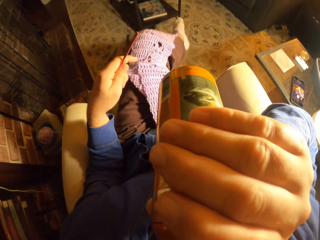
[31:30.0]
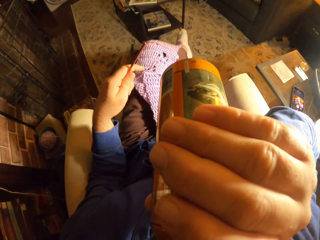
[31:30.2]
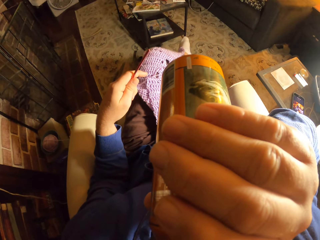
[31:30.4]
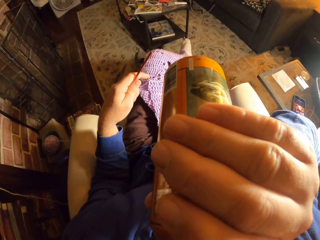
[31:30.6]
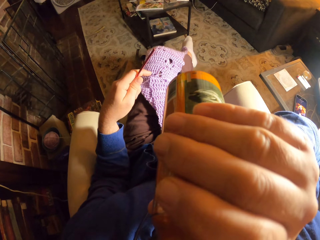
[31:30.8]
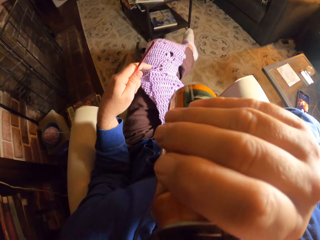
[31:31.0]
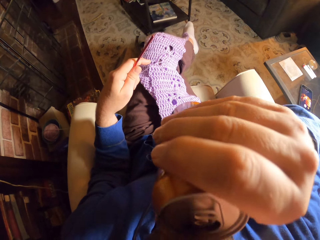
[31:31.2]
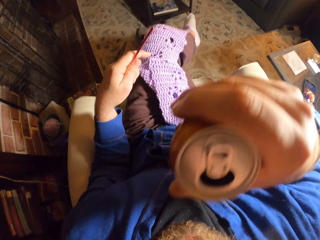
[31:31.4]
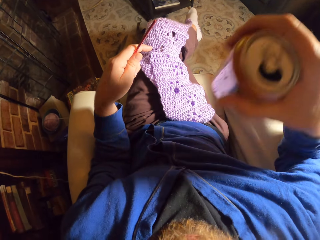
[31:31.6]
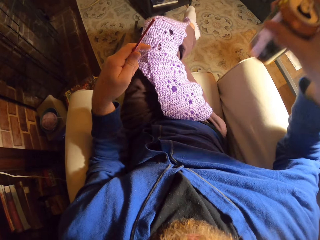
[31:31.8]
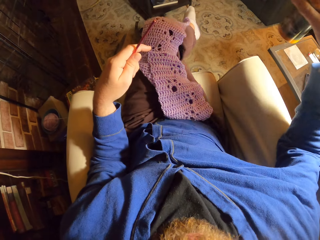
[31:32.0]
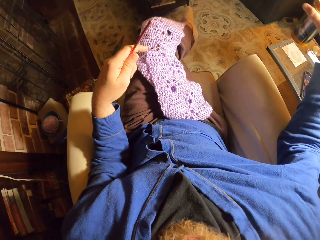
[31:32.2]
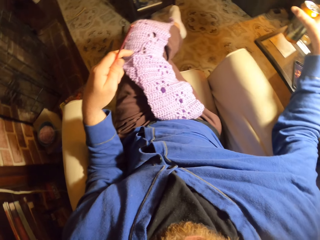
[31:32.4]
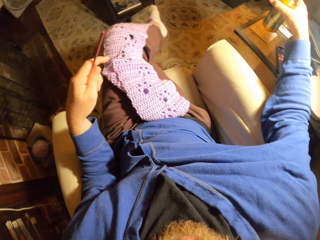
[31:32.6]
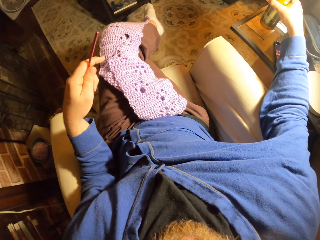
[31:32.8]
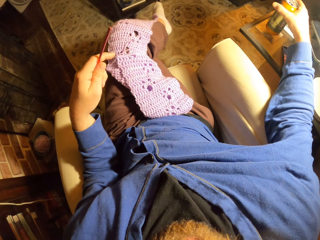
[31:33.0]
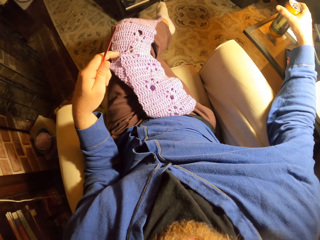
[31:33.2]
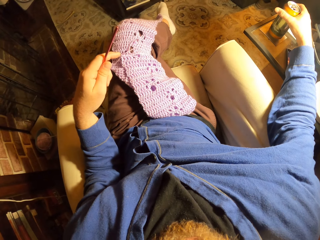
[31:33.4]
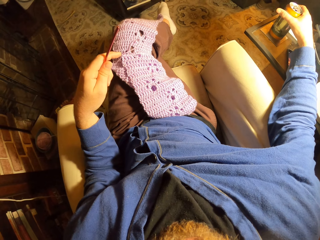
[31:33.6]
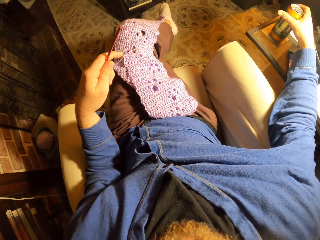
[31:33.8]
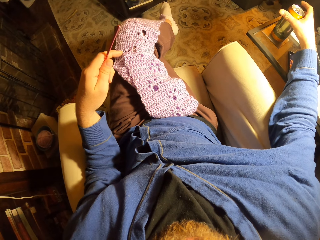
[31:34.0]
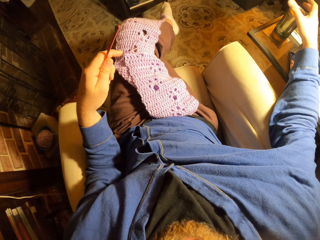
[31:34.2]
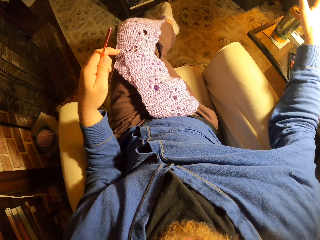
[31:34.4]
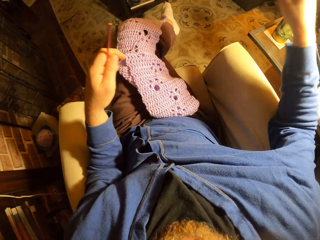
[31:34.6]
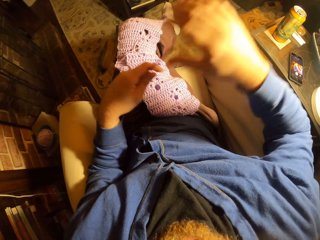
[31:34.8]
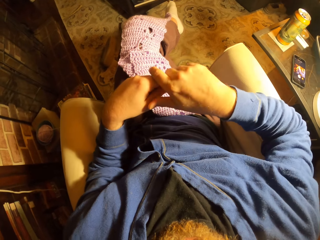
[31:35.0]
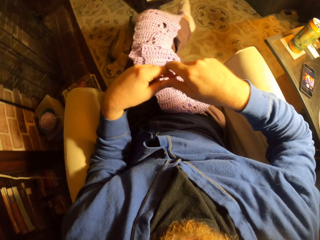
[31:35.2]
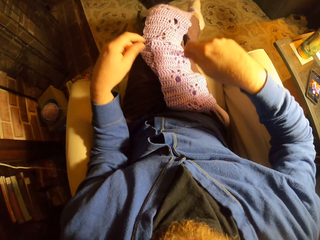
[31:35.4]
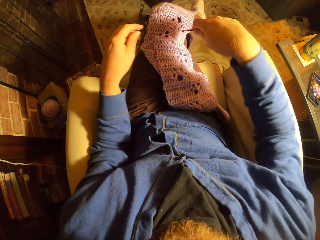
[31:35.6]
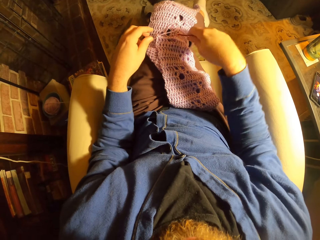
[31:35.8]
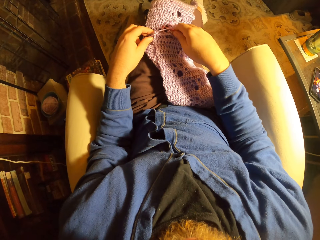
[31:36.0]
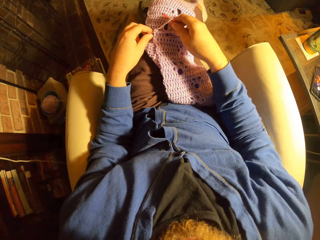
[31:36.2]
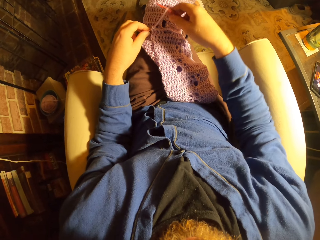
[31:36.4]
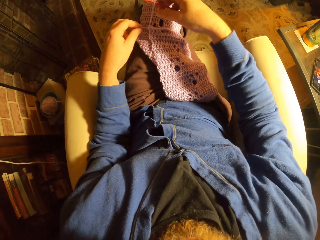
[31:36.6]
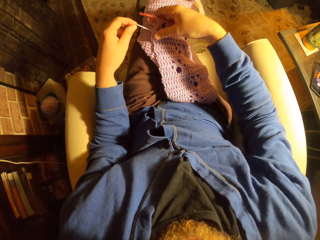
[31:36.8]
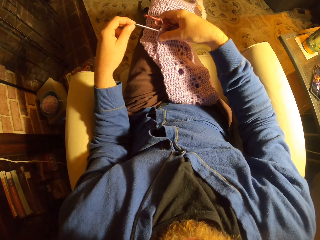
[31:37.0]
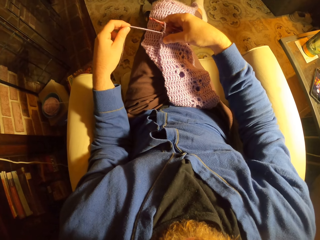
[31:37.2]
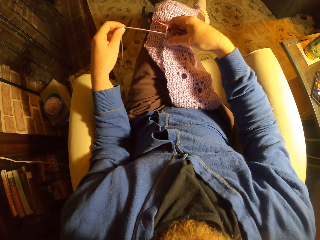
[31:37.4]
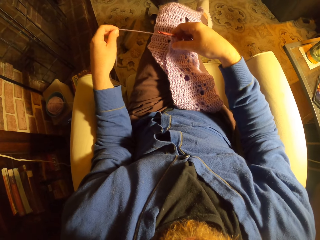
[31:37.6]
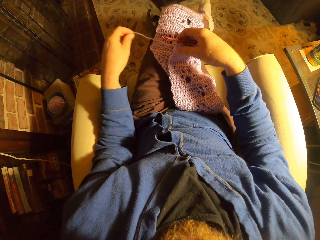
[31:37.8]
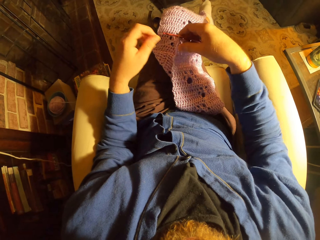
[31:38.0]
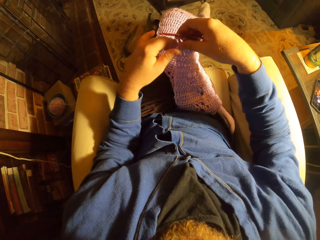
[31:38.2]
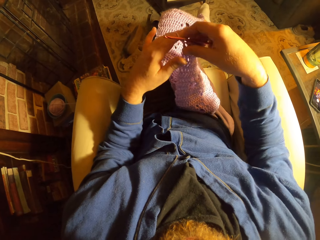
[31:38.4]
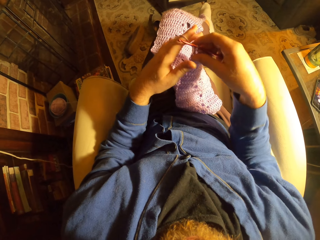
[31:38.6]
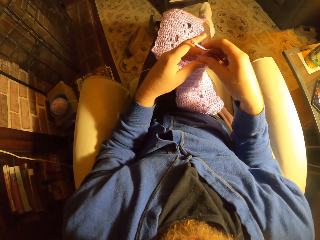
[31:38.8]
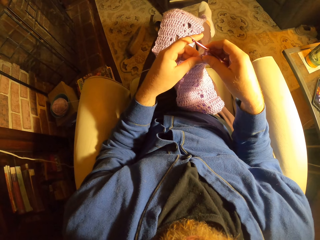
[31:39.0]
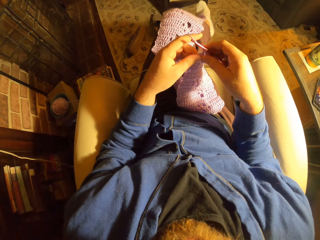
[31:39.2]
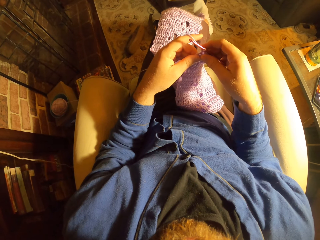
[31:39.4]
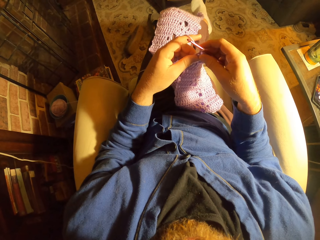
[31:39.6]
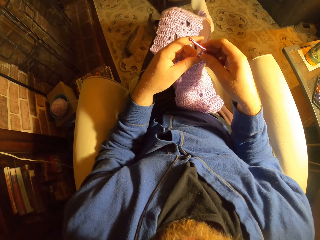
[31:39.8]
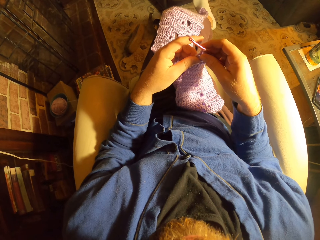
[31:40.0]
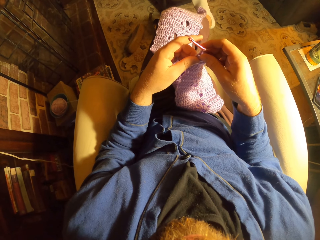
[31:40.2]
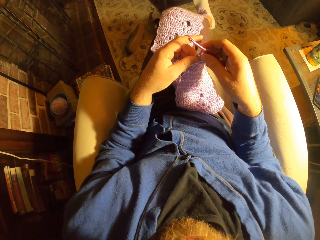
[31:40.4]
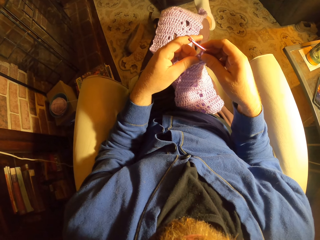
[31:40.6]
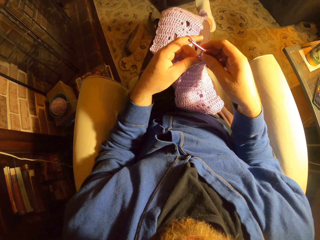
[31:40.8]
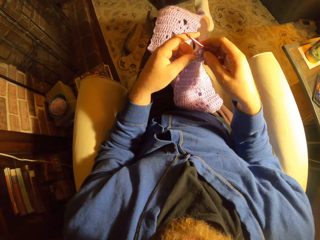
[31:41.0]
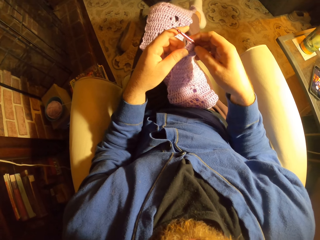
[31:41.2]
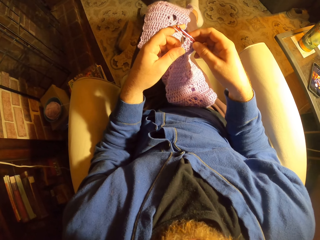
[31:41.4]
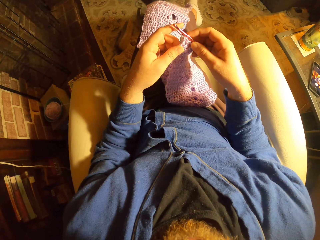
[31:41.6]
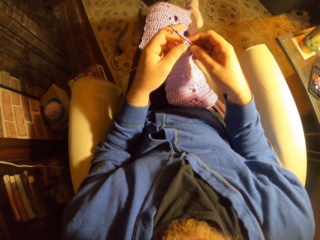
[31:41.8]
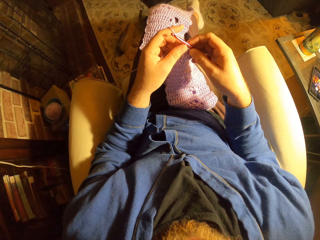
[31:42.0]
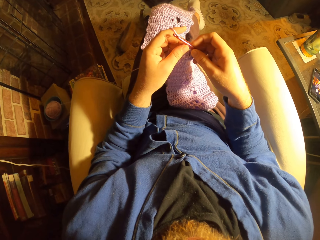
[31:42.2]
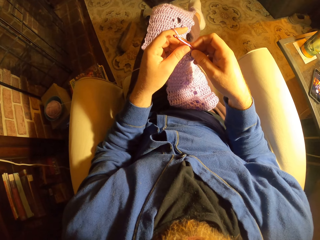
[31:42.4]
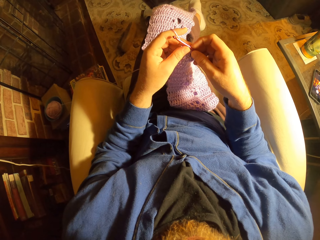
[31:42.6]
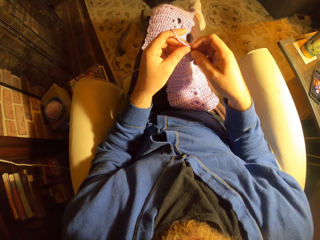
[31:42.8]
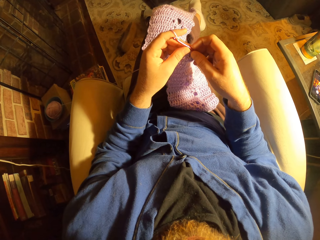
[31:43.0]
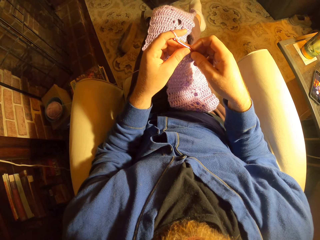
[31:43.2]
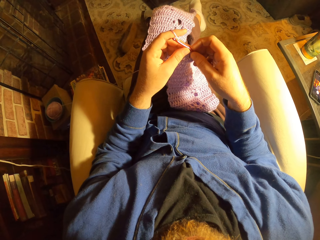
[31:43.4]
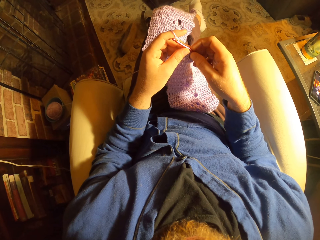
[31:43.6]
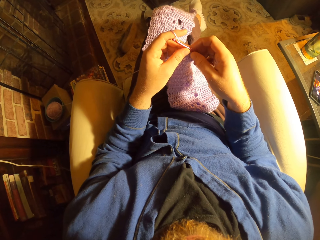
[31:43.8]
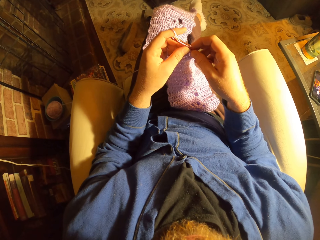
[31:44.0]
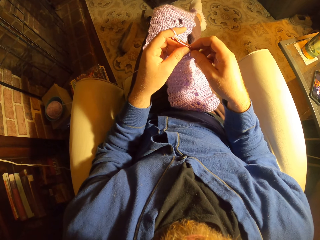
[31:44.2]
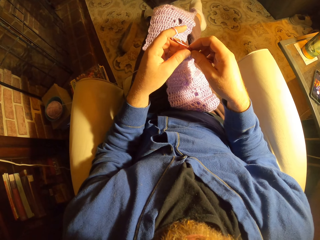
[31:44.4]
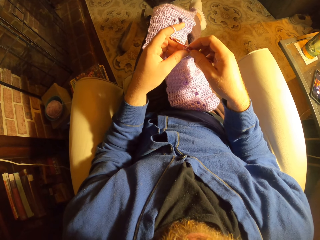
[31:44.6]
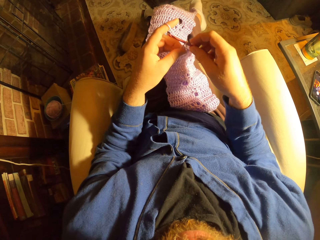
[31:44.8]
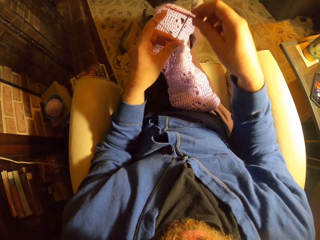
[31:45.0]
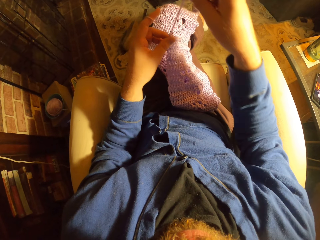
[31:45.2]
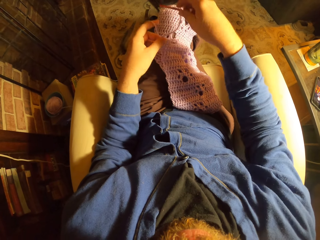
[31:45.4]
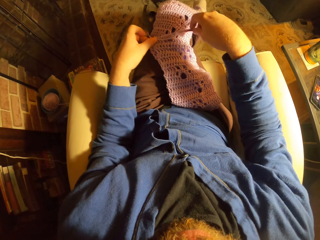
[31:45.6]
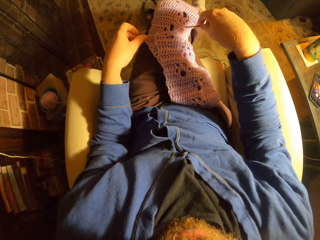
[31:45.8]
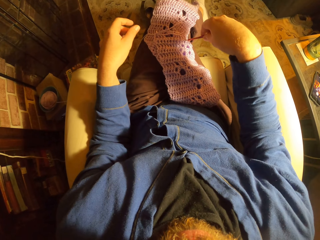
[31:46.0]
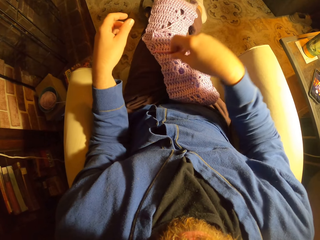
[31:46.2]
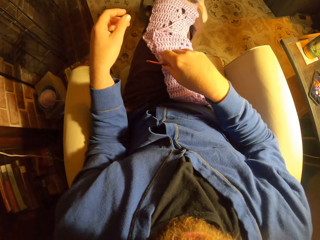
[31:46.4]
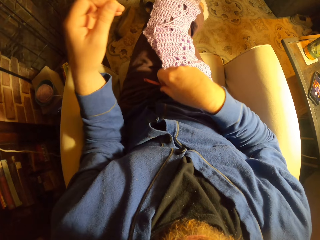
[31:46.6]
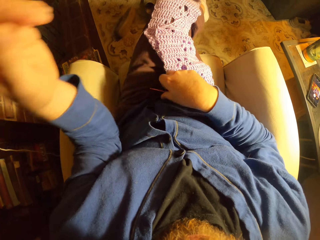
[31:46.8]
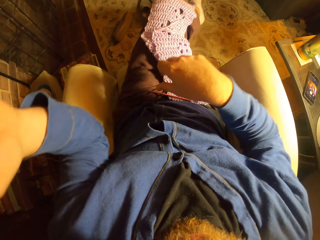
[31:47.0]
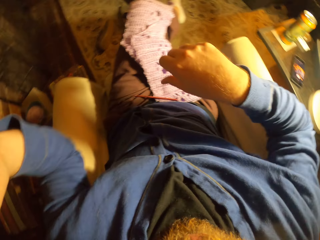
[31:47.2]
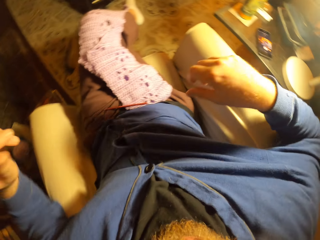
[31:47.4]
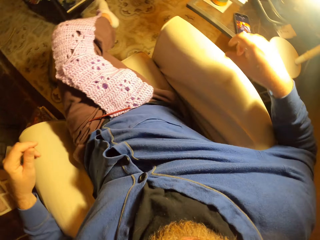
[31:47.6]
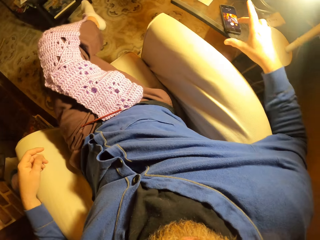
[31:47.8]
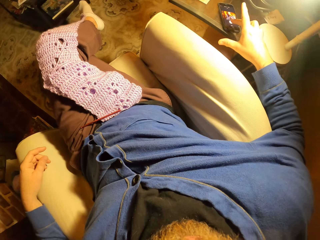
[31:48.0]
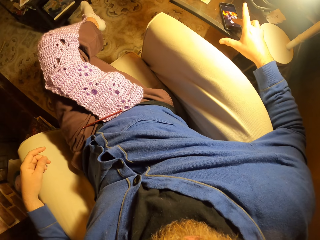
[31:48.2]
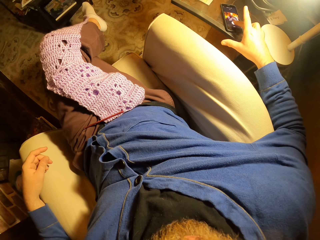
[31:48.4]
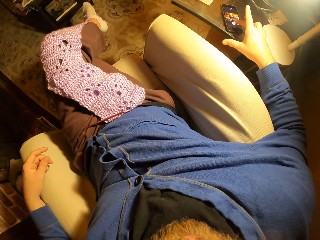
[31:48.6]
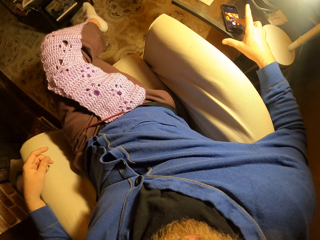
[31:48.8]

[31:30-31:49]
The camera wearer drinks from the can of beer. He drops the can of beer on the table with his right hand. He picks up a crochet. He threads the crochet. He pulls the crochet cord with his left hand. He lifts a fabric. He places the fabric on his thighs. He drops the crochet hook on his lap. He touches his phone. He operates his phone with his right hand.
